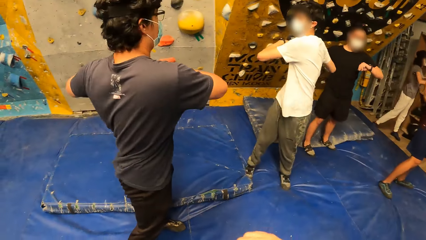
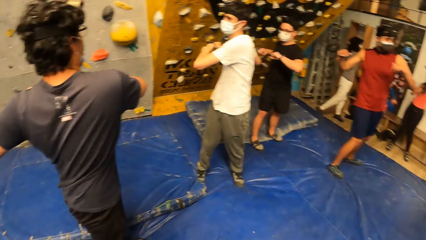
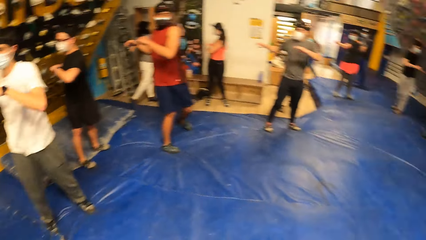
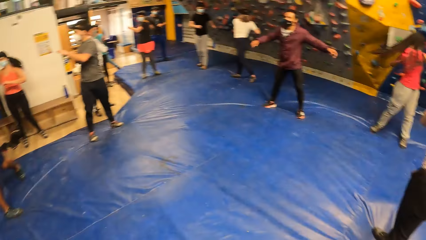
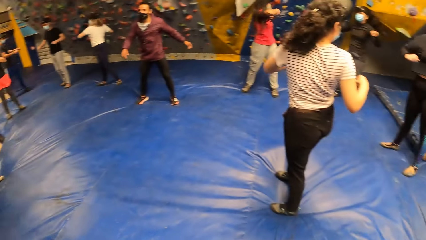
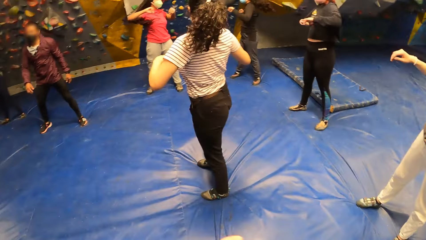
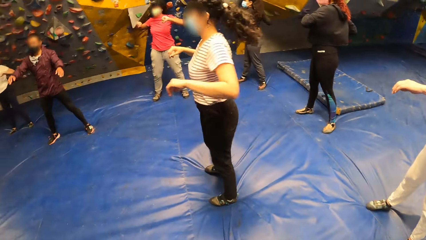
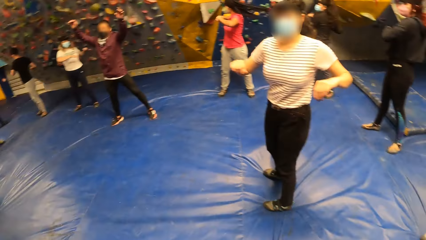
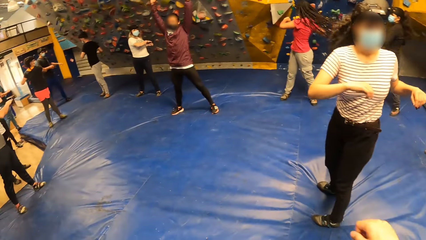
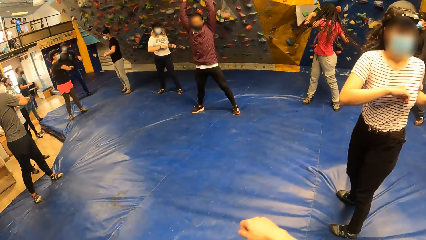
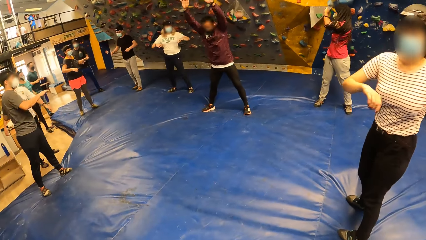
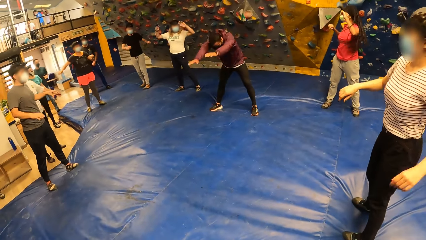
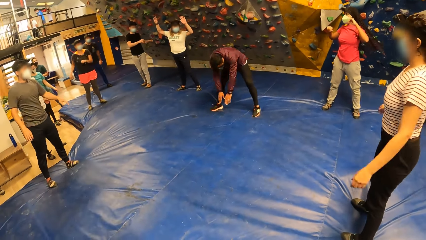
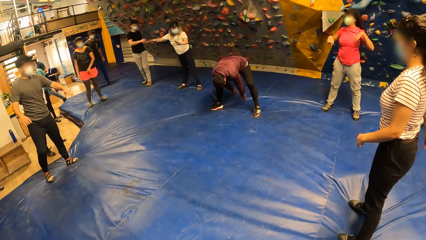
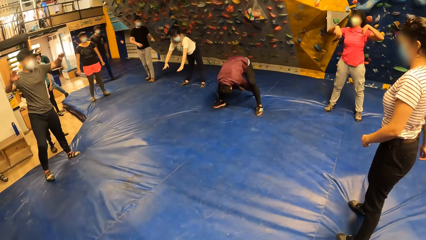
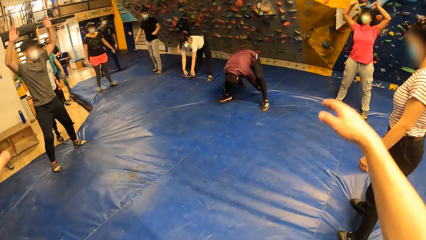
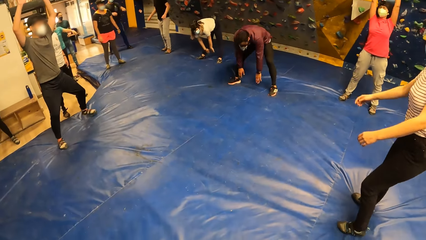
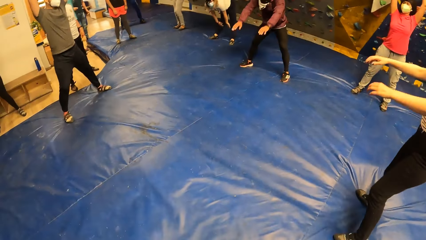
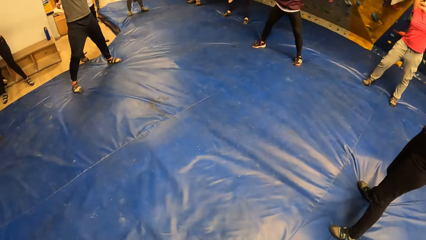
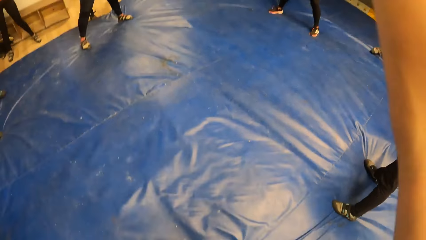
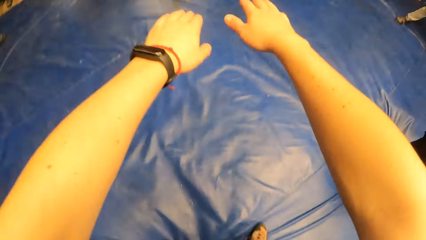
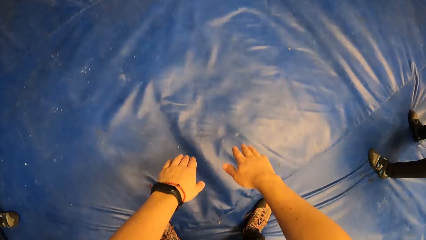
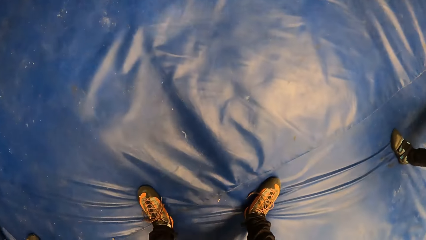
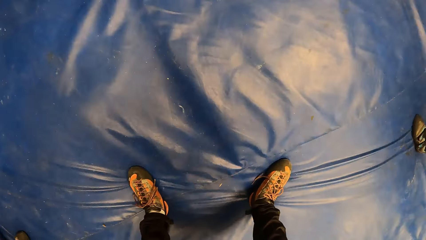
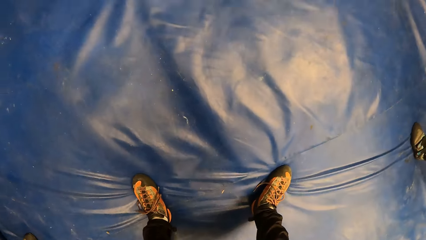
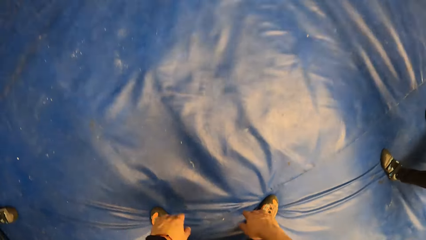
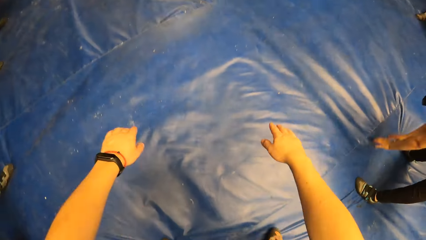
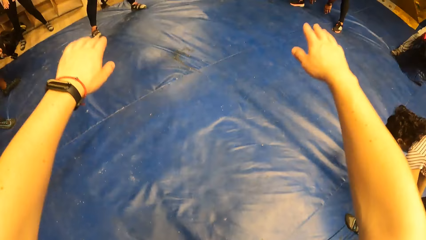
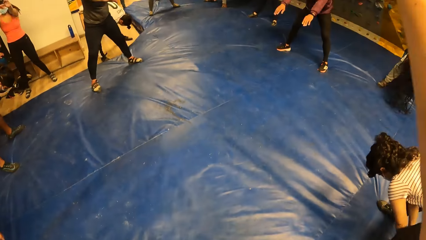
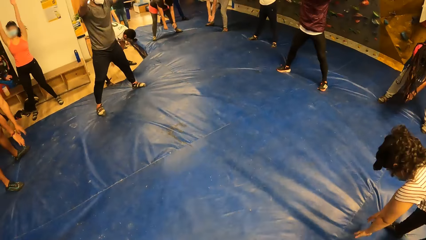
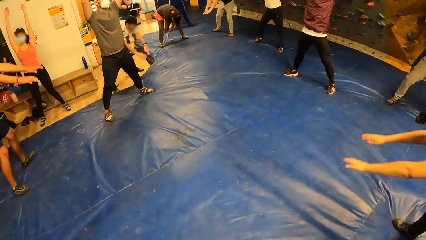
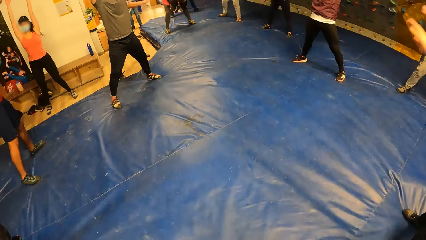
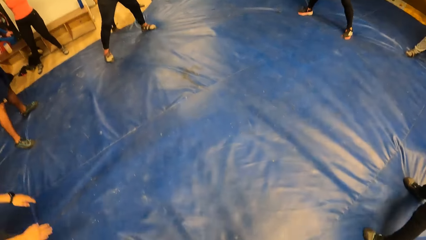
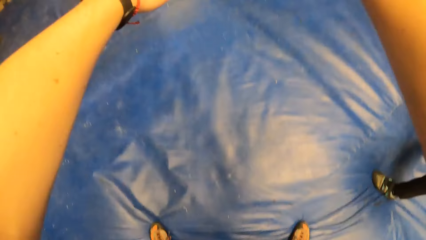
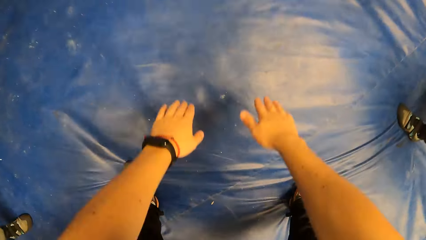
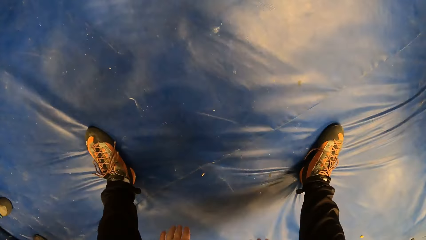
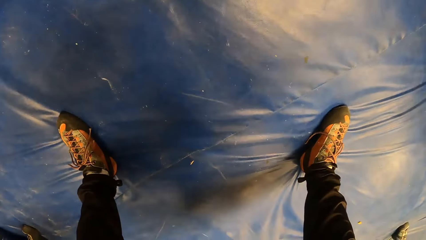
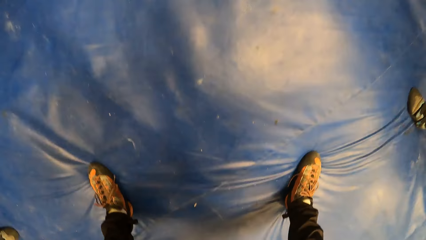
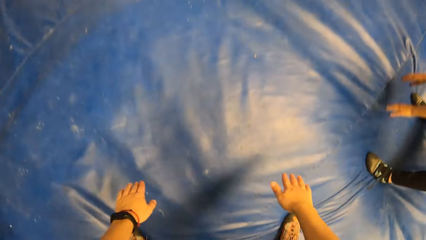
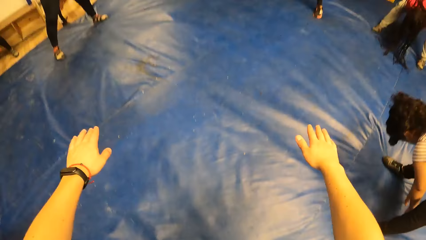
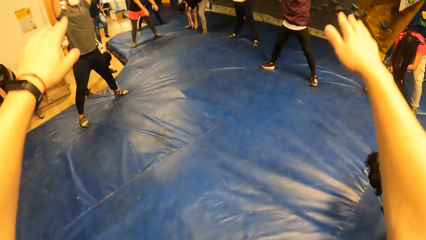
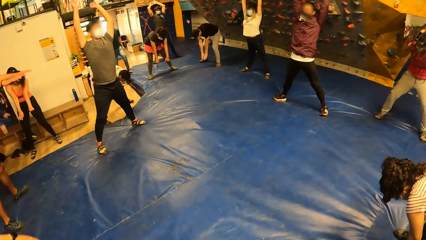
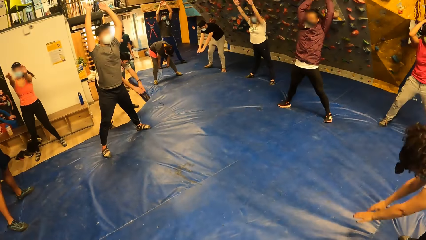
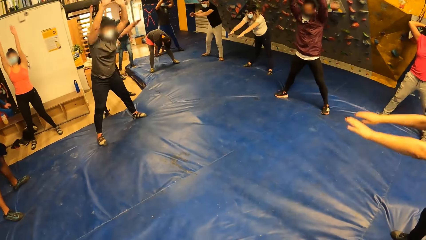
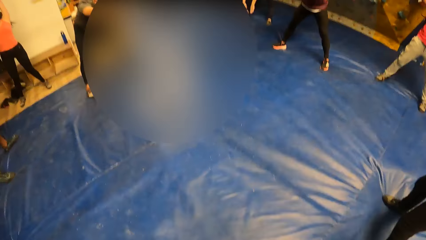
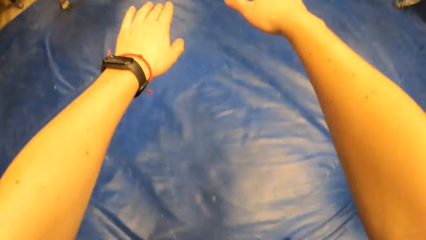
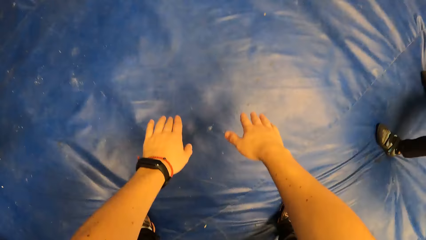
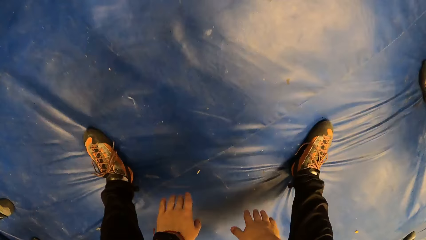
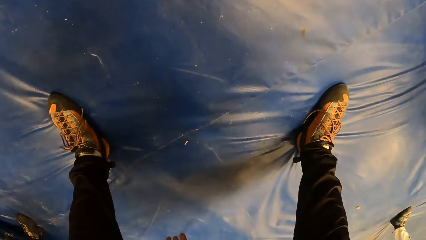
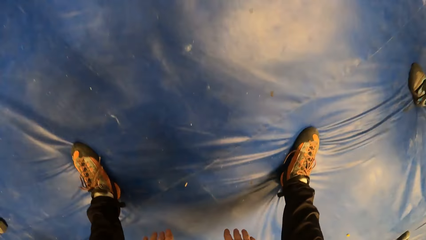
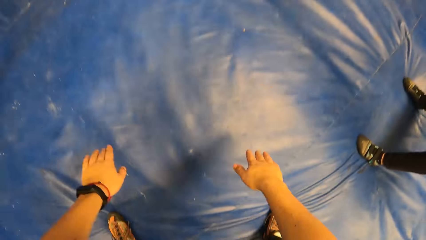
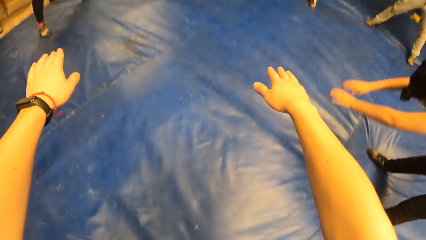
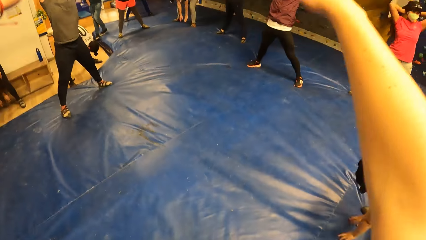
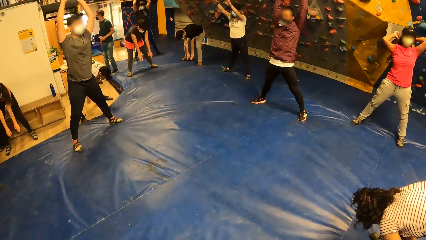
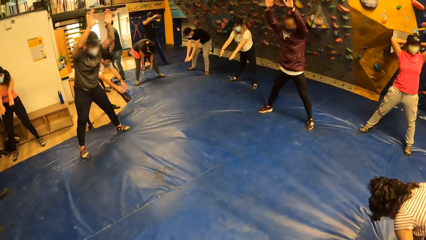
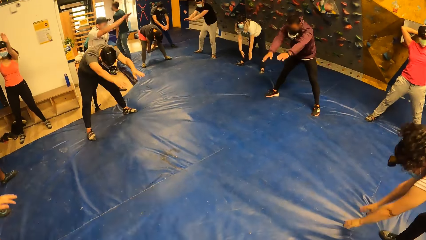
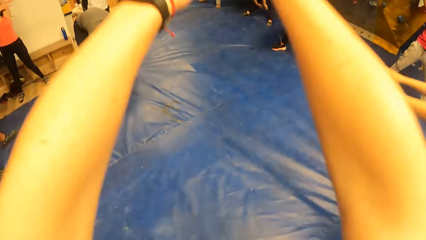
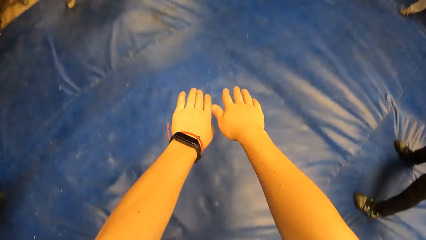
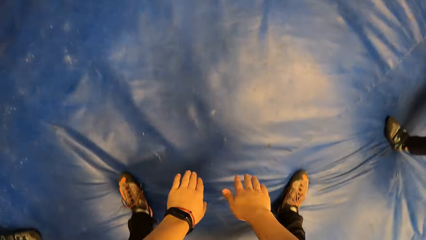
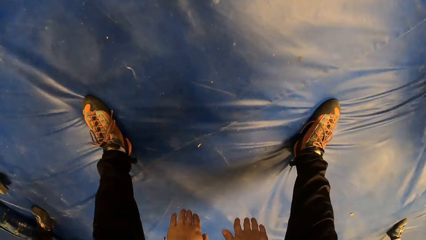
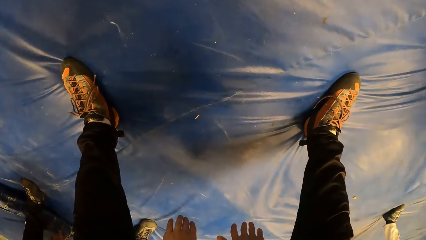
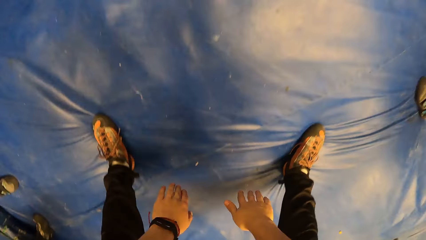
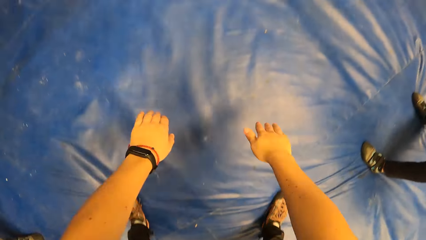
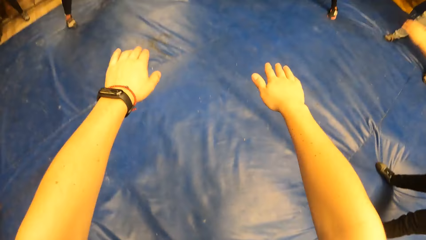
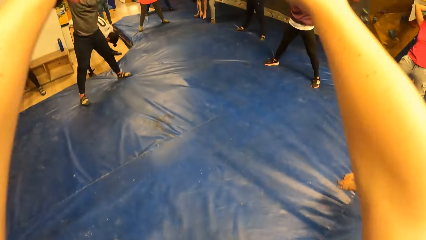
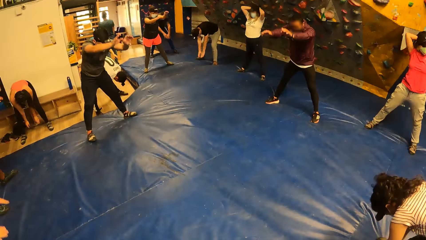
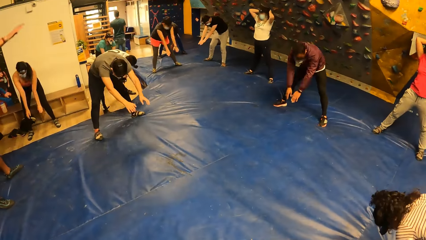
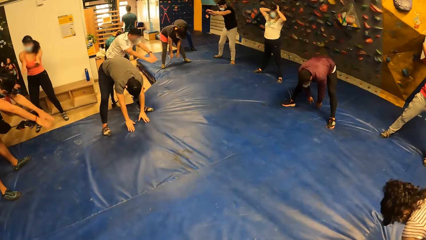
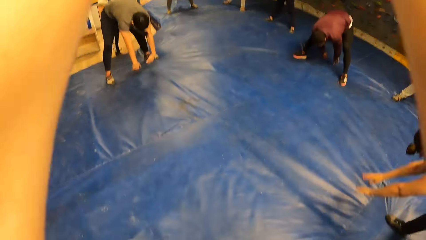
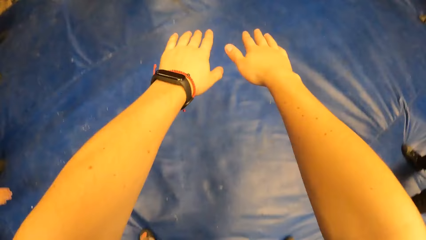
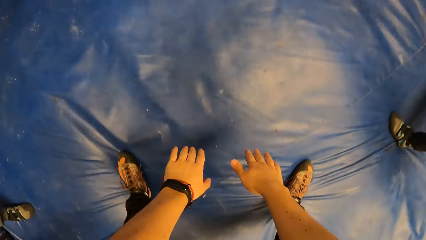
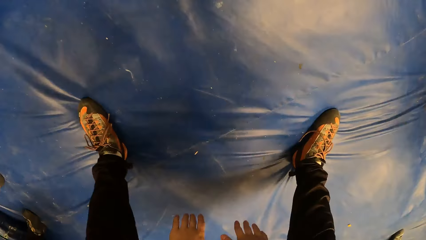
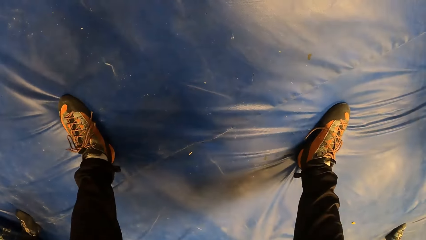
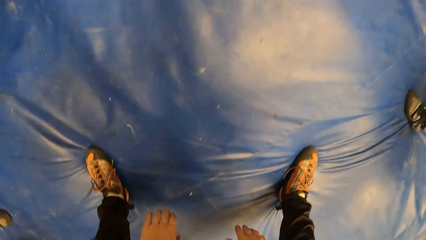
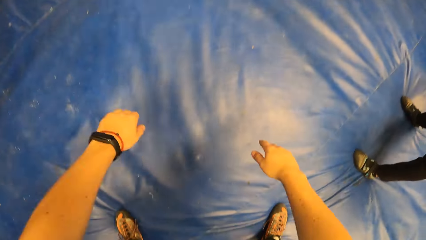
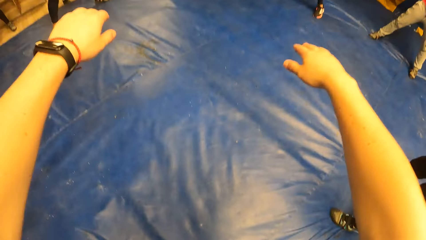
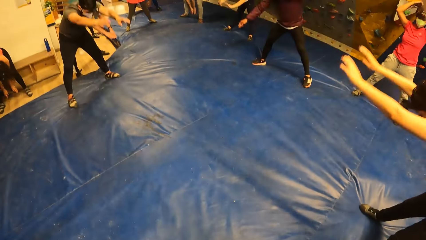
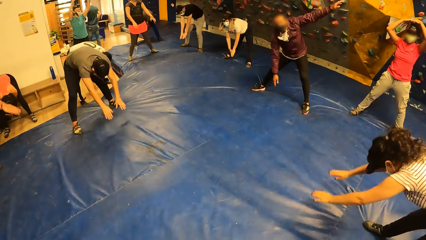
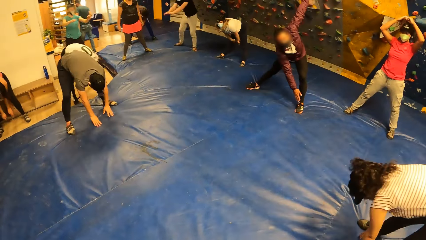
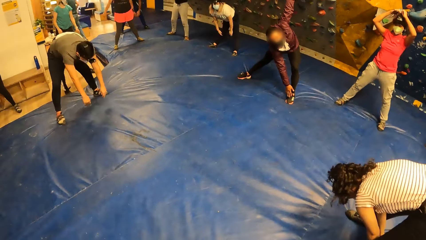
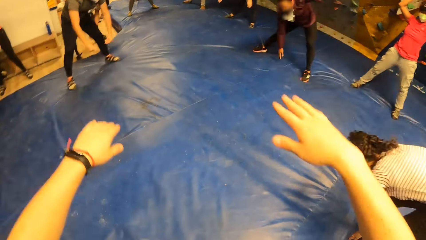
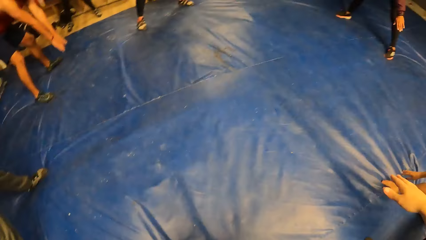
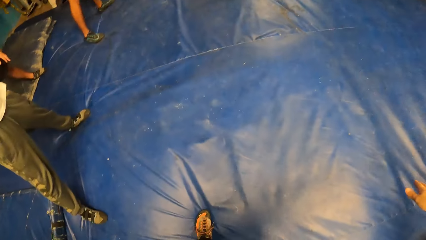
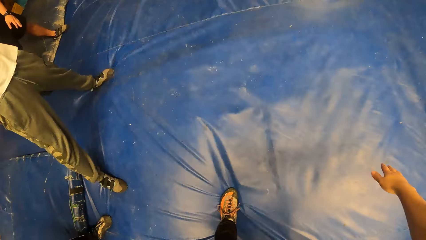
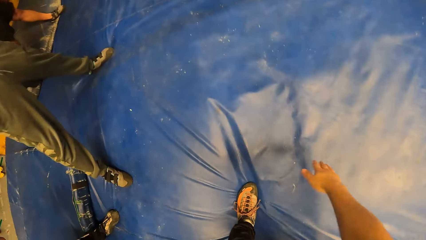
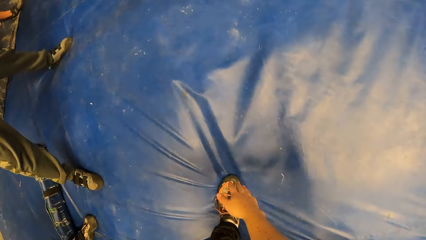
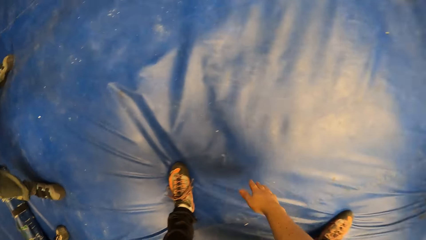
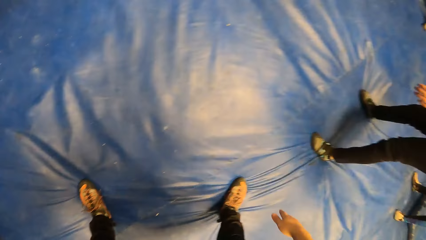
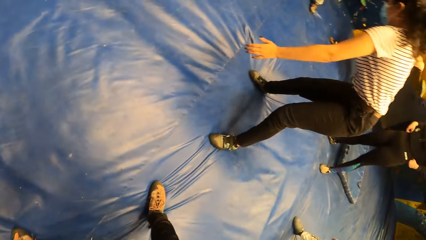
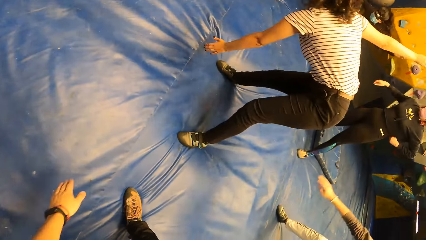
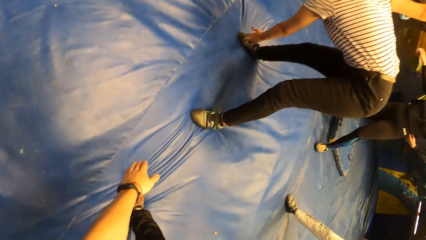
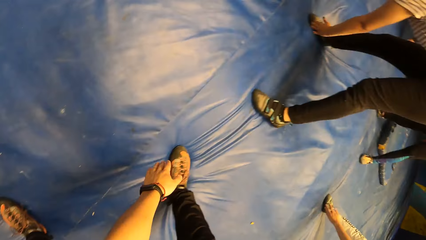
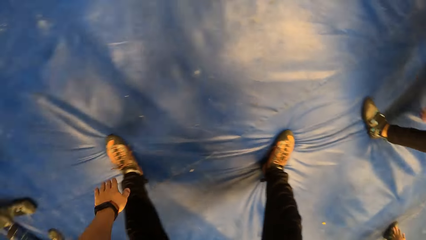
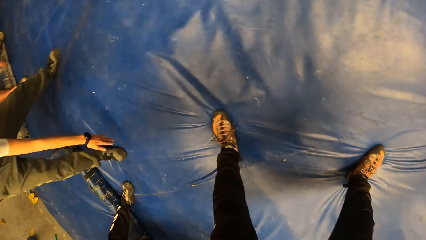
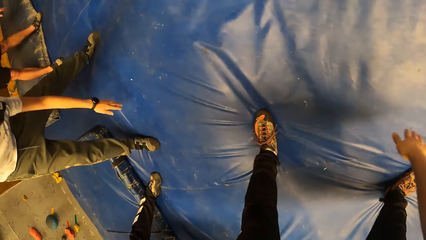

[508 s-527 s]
The camera wearer bends down and raises the hands. They bend down and raise the hands. They bend down and raise the hands. They bend down and raise the hands. They bend down and move the hand.
